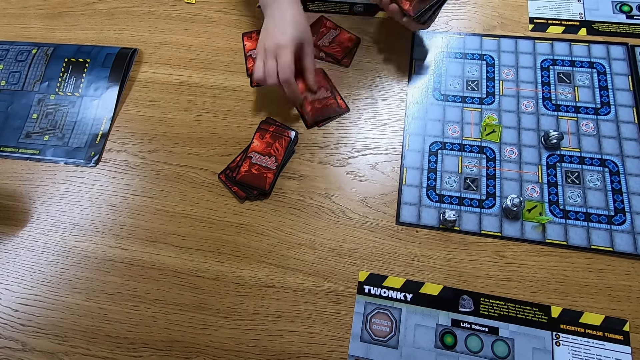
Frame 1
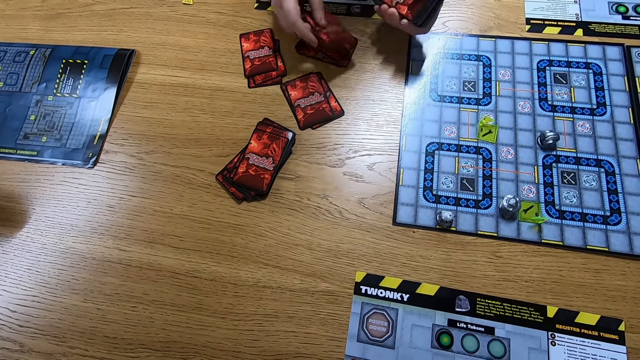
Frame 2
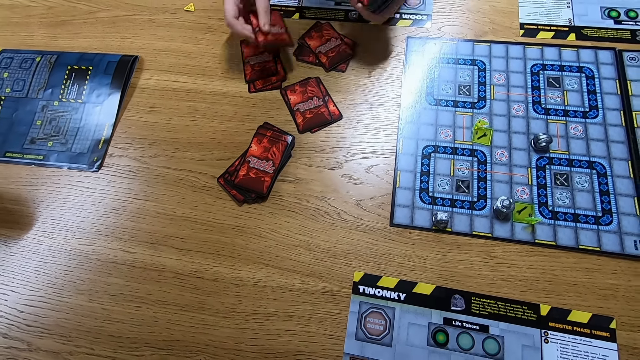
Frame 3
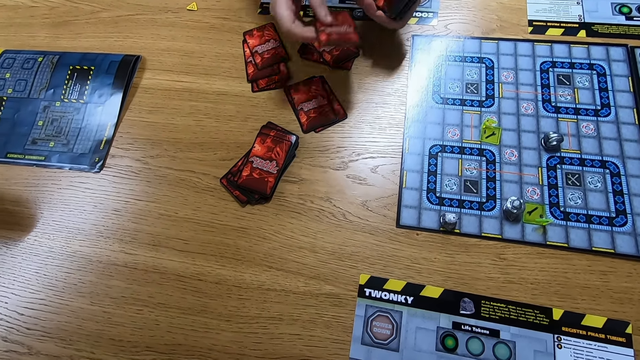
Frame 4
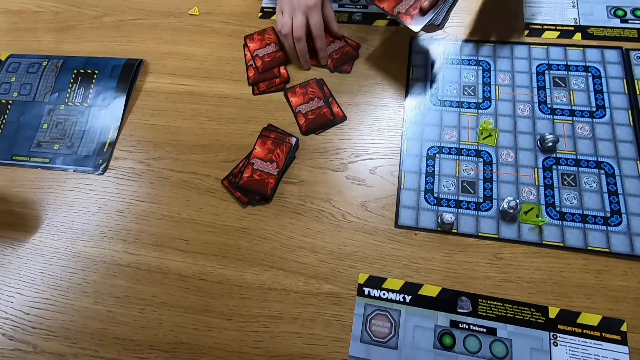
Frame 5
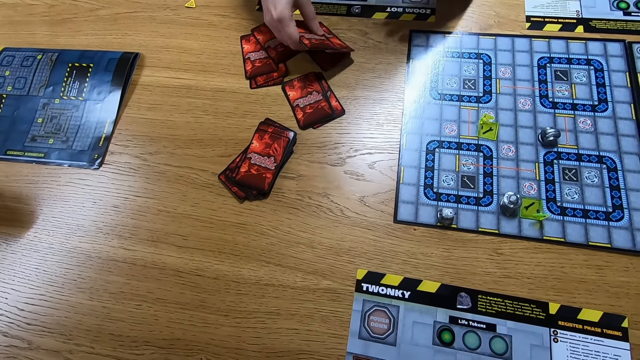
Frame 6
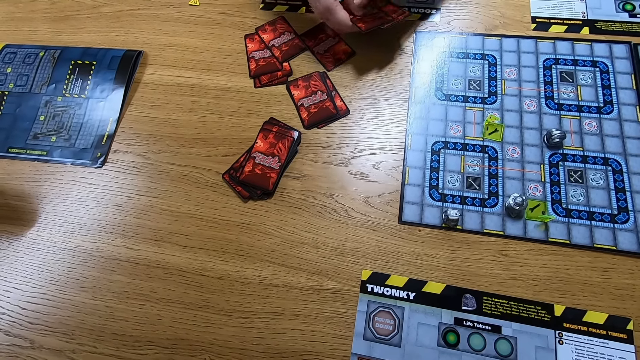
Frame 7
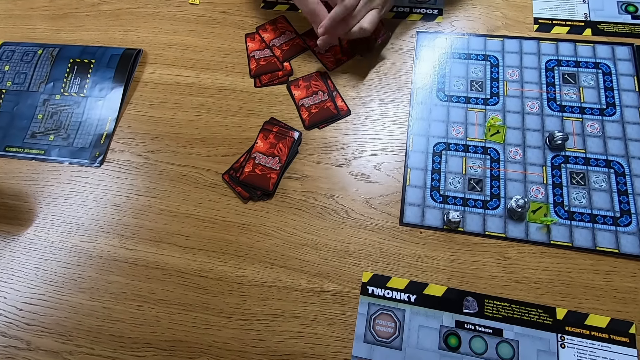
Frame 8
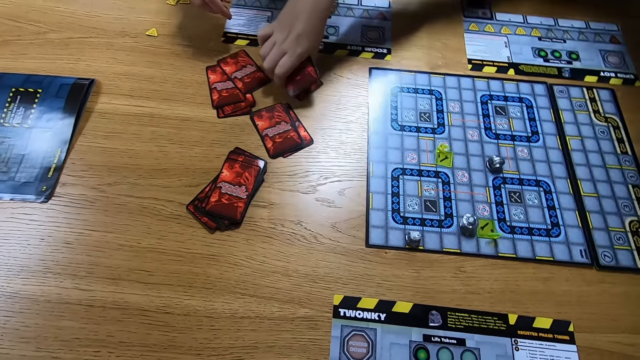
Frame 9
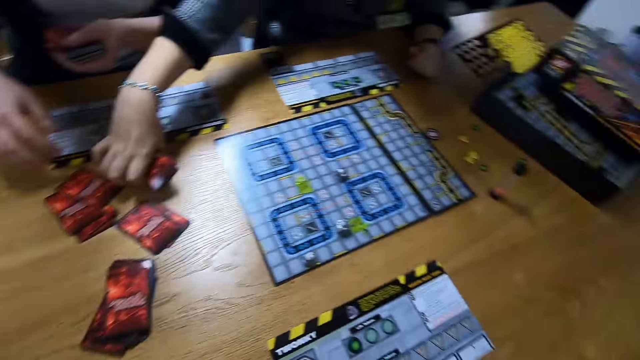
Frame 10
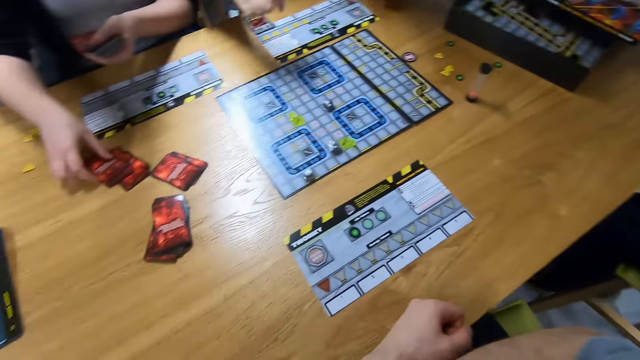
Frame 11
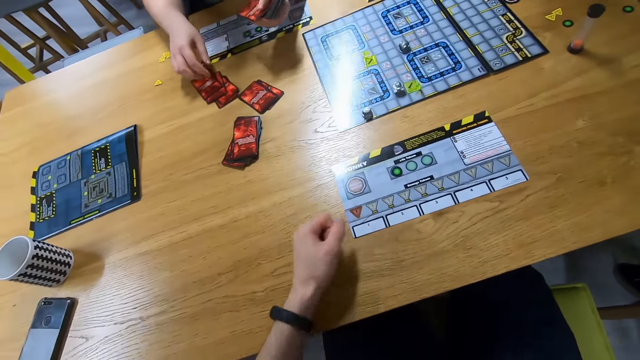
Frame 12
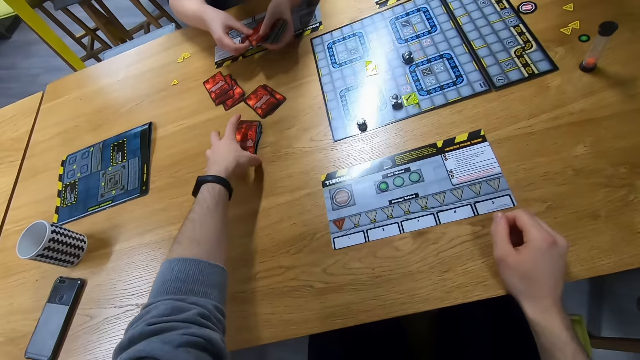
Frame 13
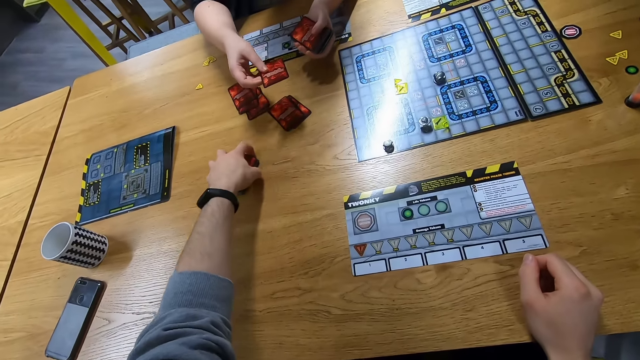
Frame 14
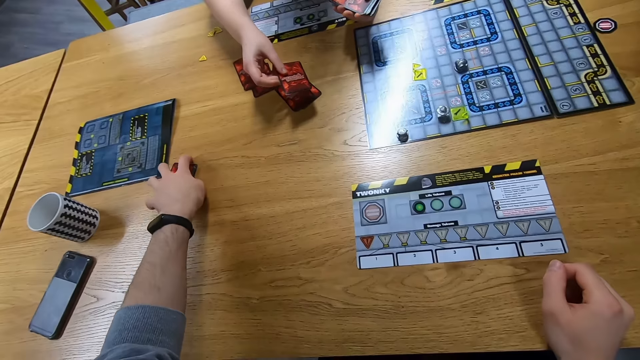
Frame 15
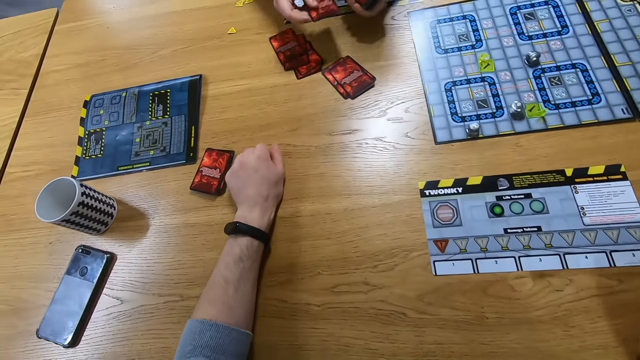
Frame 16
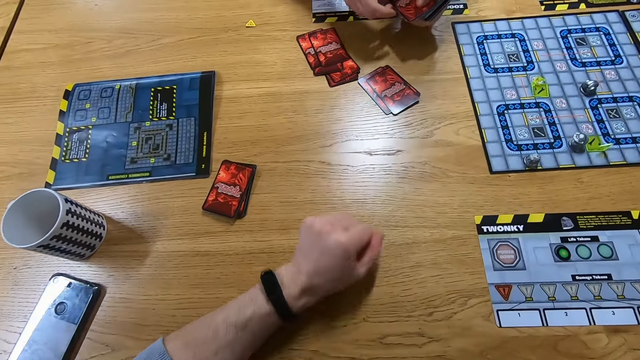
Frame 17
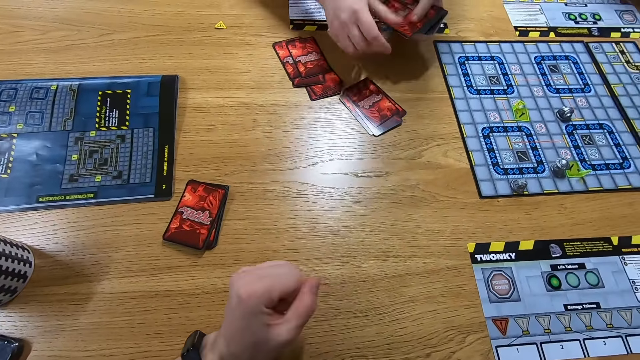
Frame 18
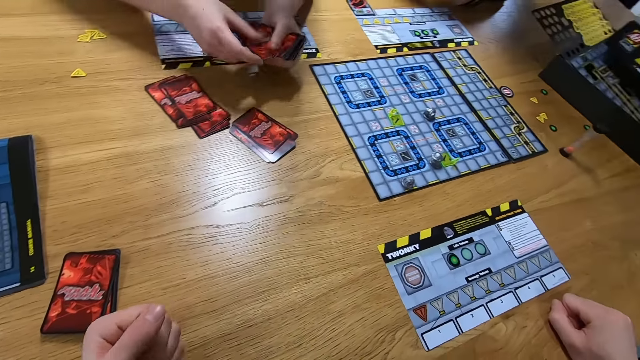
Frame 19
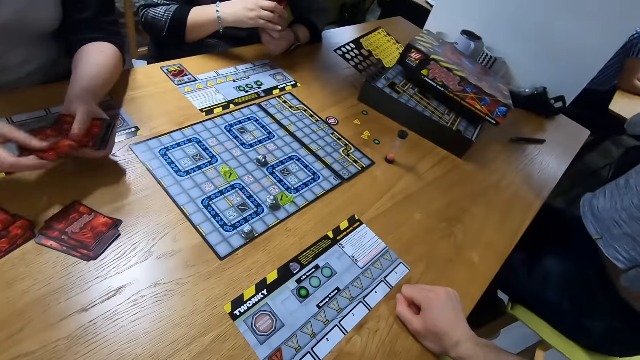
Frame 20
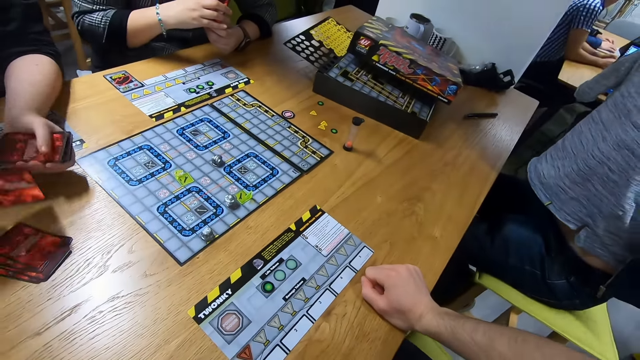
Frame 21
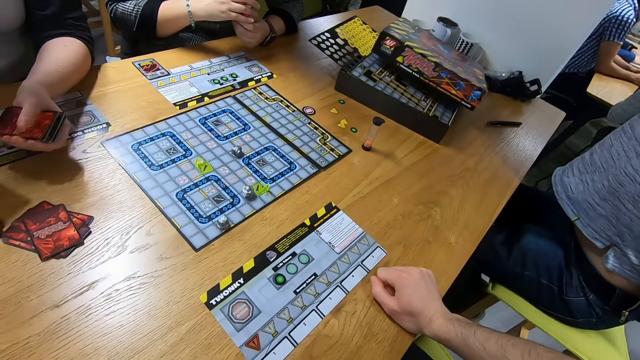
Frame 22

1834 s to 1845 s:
A person picks cards. The person gives the cards to another person. The other person picks the cards. The first person touches the cards. The camera wearer moves the cards on the table. The first person places the cards on the table. The camera wearer looks around.

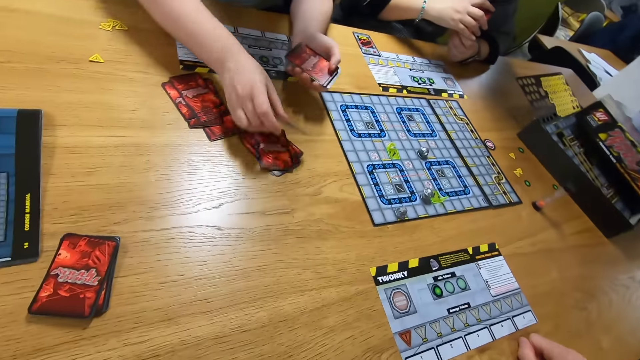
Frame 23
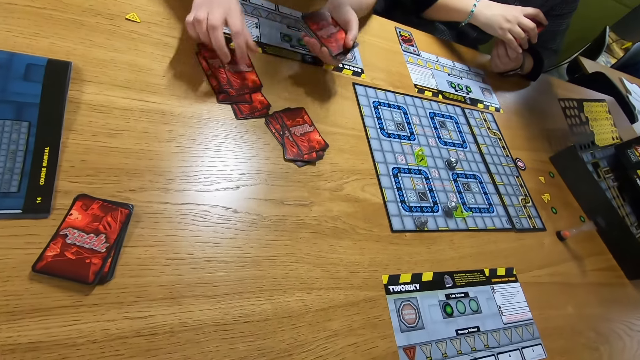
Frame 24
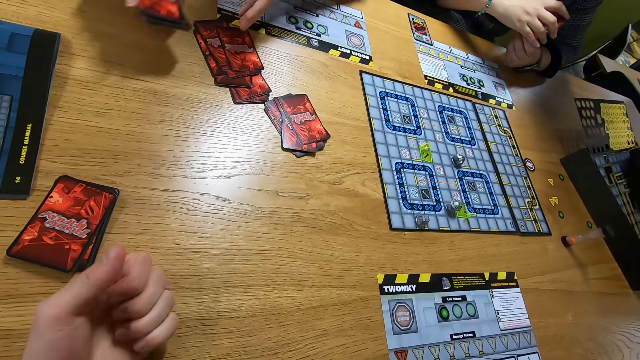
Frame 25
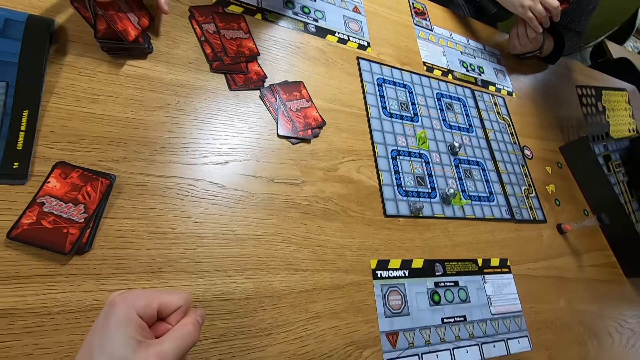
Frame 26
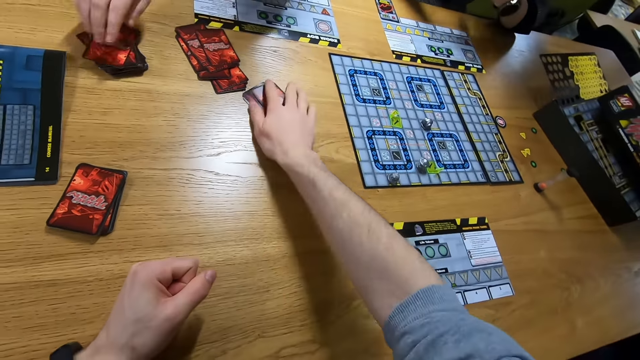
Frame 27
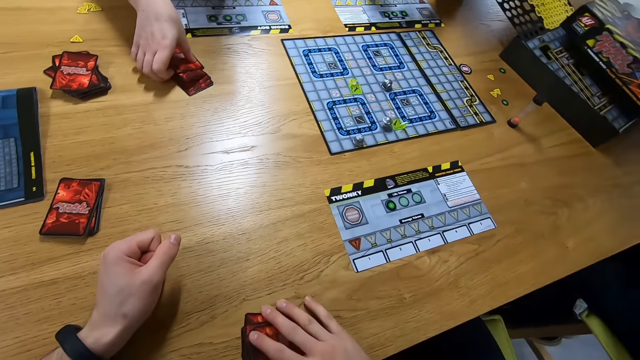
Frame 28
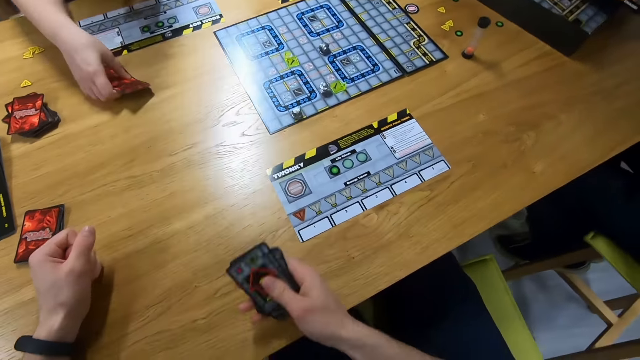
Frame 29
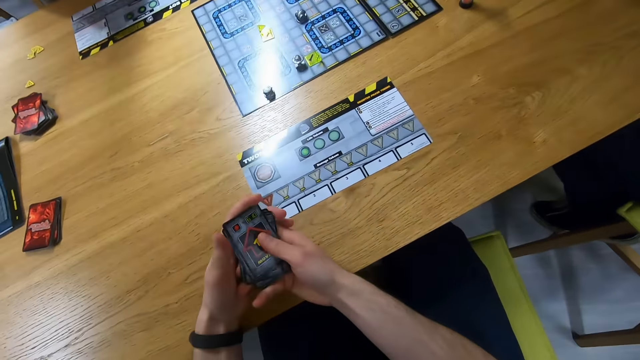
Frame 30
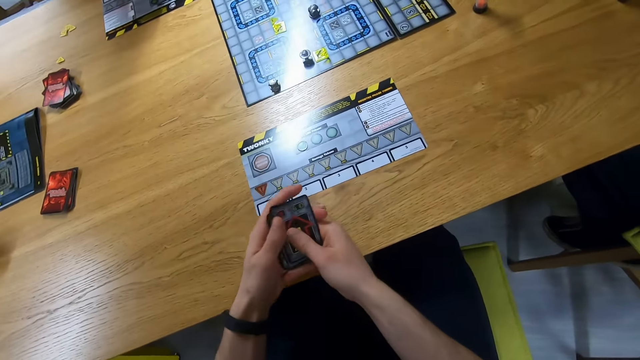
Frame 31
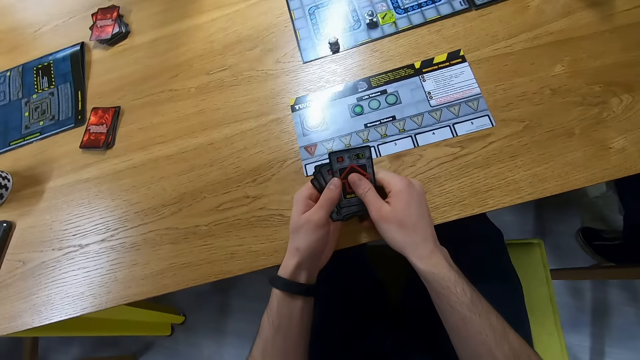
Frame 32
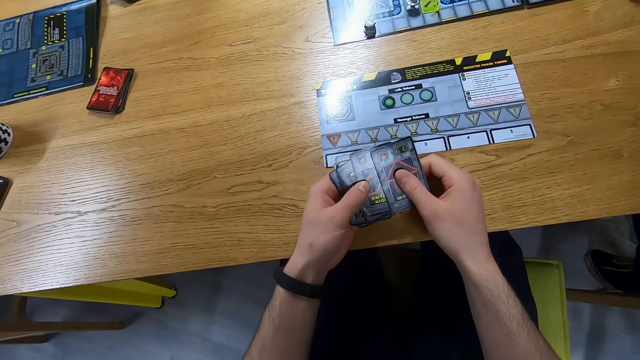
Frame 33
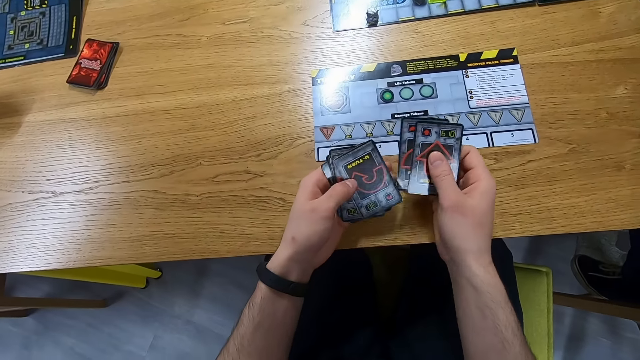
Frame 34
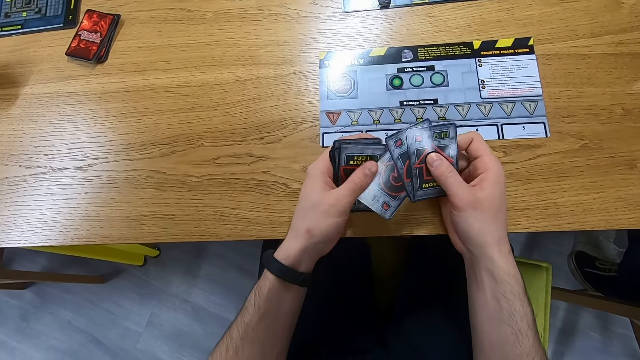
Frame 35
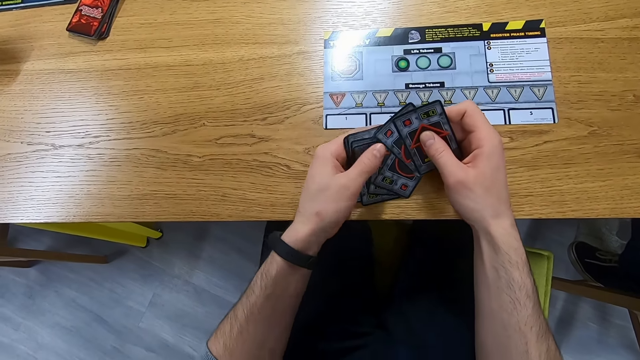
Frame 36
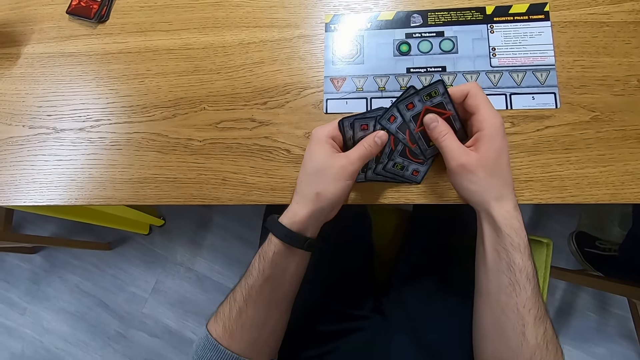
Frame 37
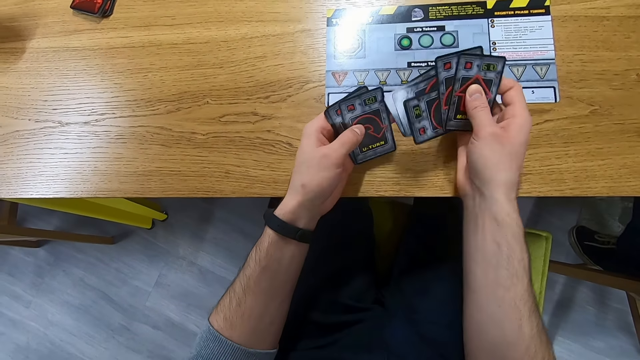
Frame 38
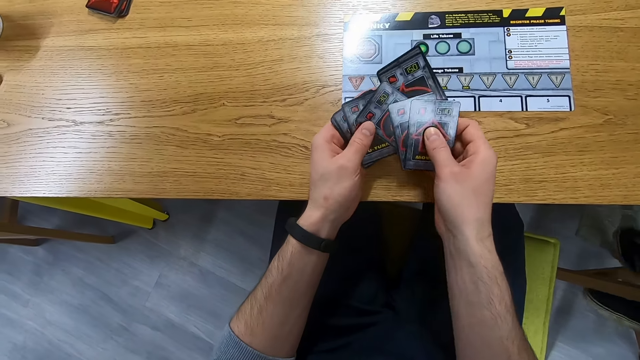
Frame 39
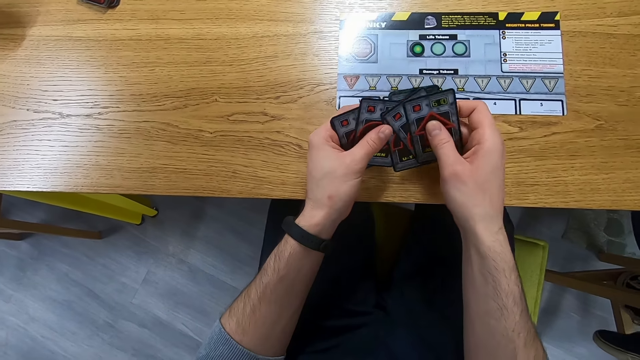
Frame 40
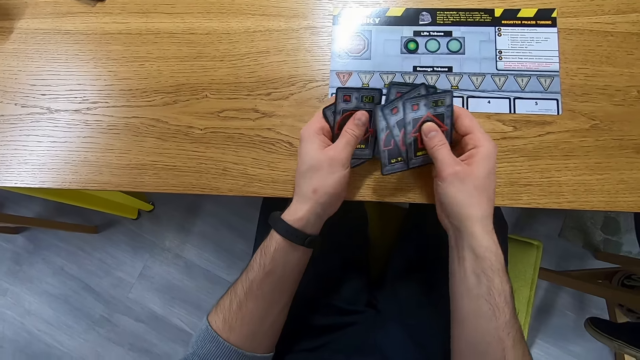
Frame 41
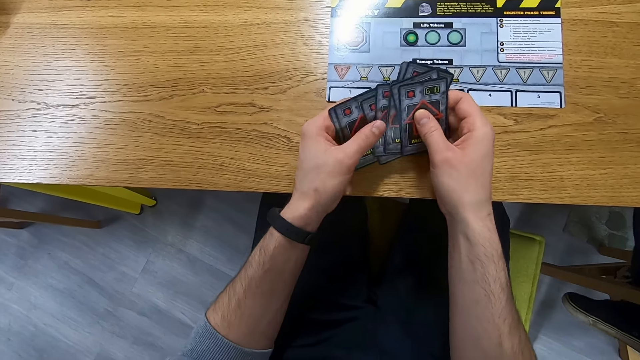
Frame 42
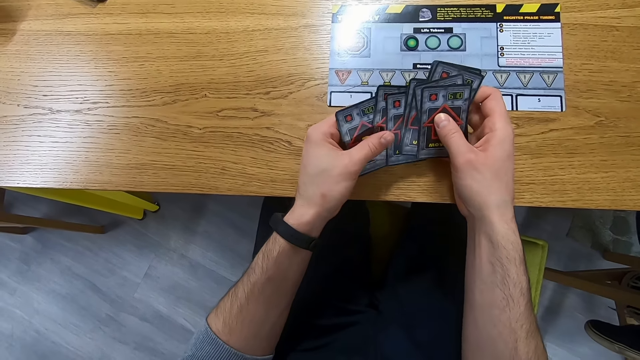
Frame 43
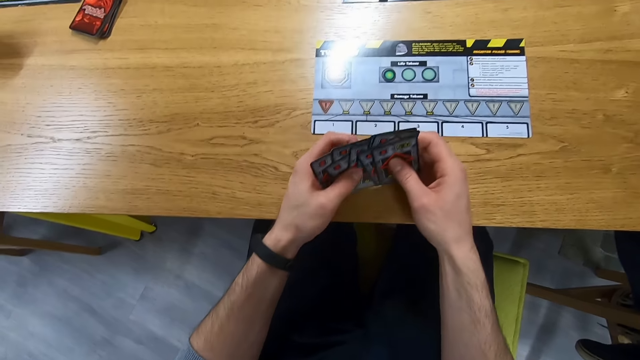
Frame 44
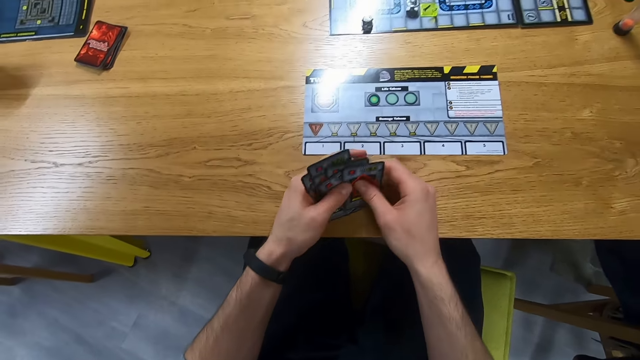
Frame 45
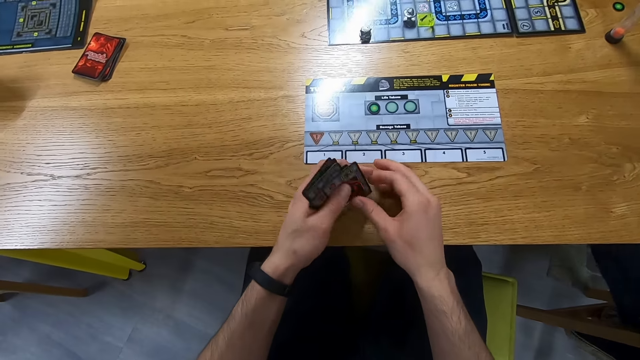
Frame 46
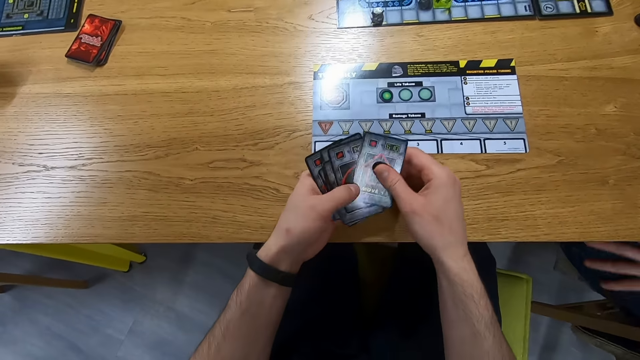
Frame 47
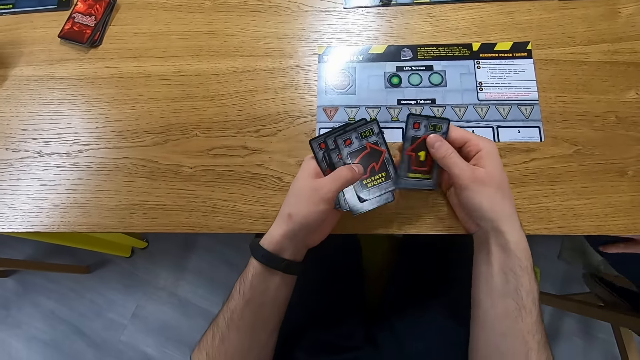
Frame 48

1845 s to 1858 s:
A person passes the cards to the left hand and places the cards on the table. The camera wearer picks the cards. The person picks the cards. The camera wearer looks at the cards and shuffles the cards. A man crosses the legs.
